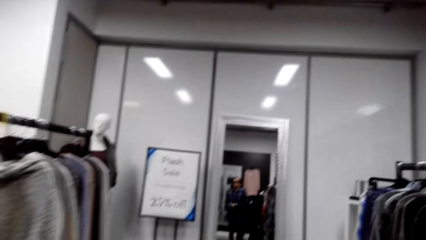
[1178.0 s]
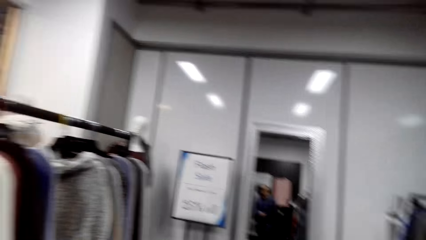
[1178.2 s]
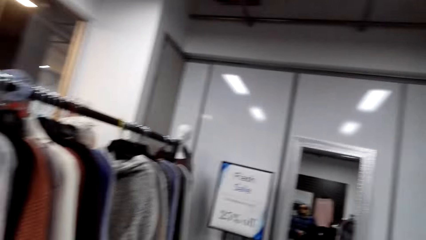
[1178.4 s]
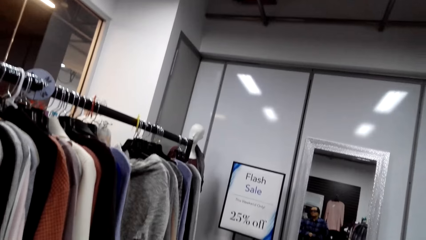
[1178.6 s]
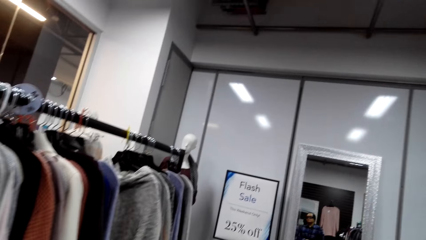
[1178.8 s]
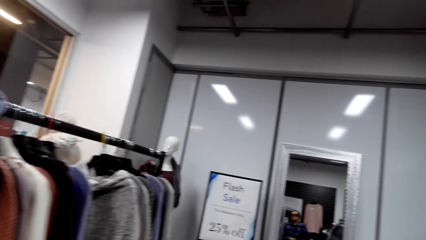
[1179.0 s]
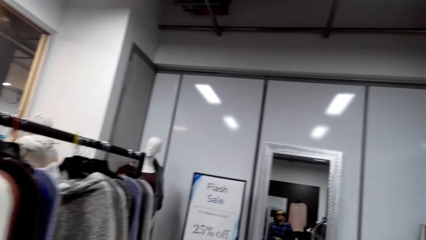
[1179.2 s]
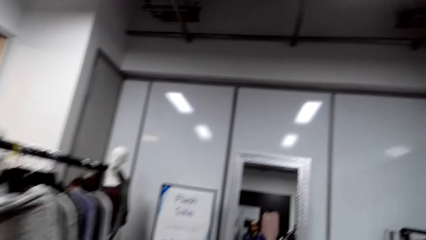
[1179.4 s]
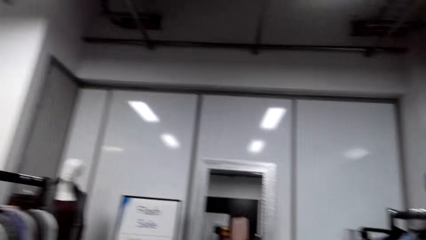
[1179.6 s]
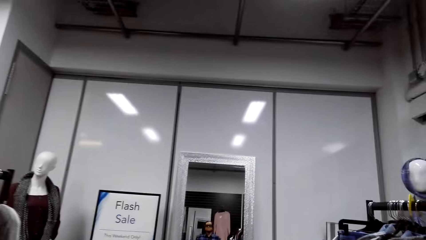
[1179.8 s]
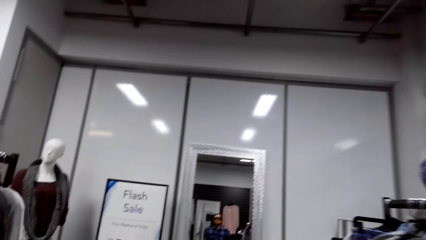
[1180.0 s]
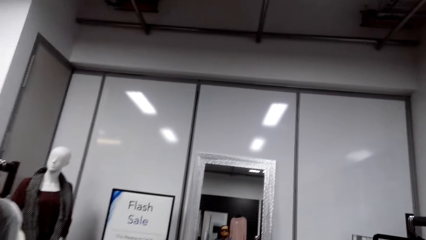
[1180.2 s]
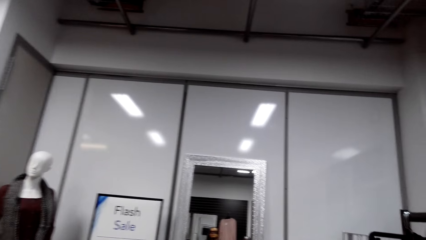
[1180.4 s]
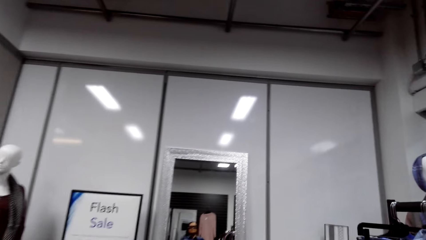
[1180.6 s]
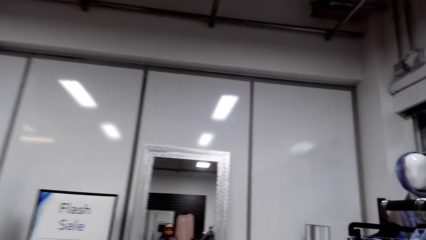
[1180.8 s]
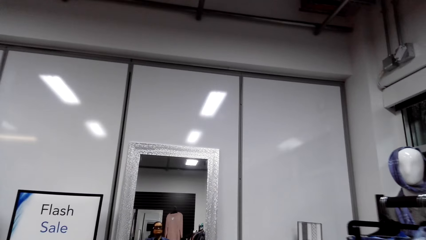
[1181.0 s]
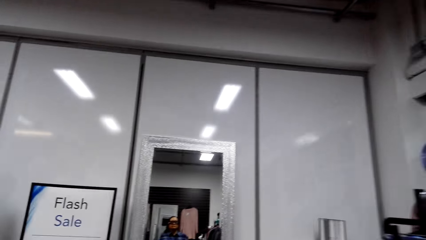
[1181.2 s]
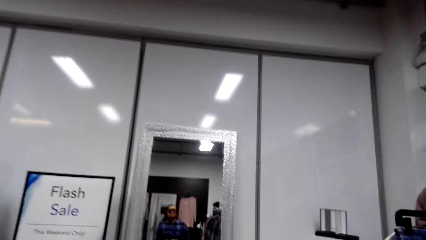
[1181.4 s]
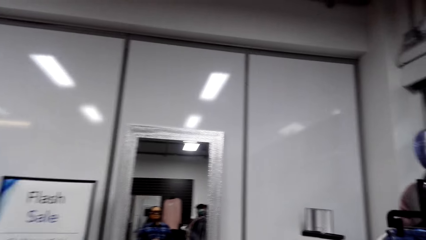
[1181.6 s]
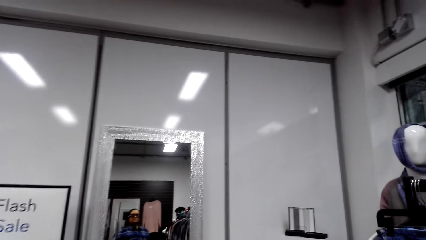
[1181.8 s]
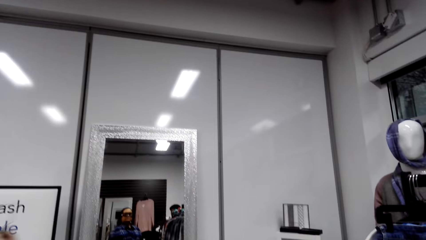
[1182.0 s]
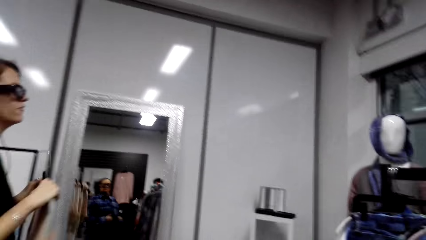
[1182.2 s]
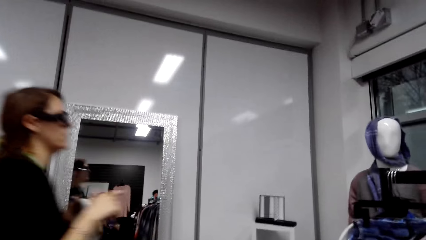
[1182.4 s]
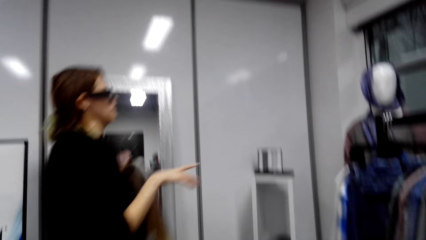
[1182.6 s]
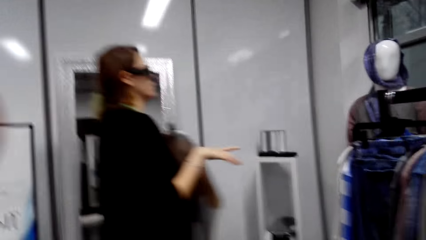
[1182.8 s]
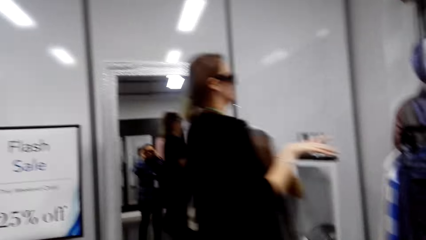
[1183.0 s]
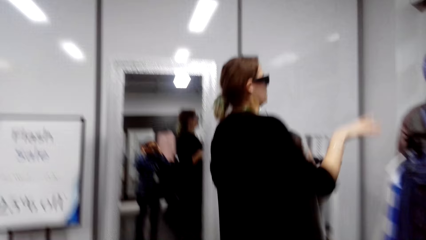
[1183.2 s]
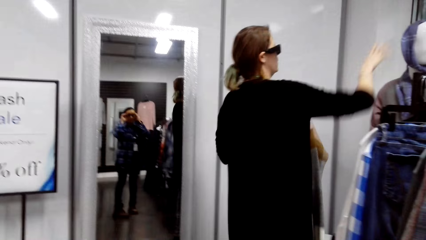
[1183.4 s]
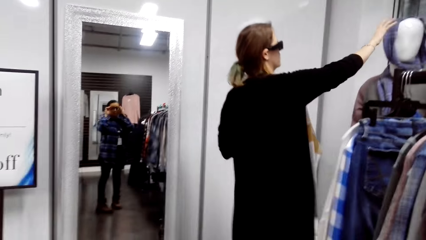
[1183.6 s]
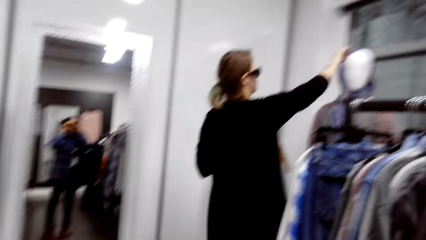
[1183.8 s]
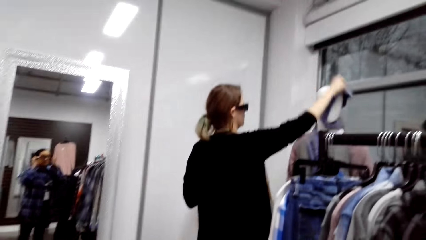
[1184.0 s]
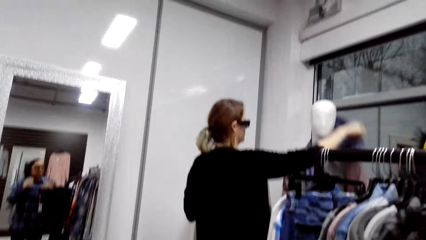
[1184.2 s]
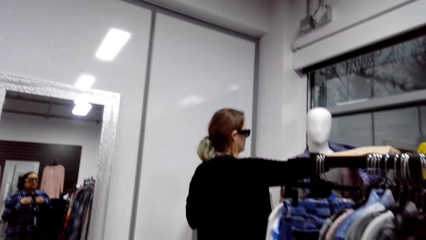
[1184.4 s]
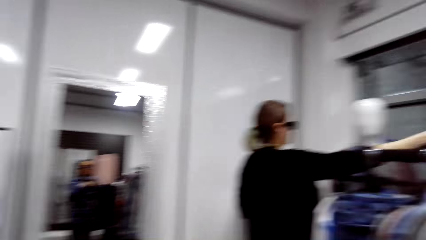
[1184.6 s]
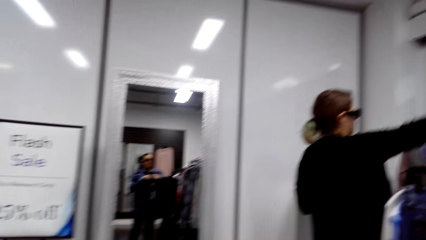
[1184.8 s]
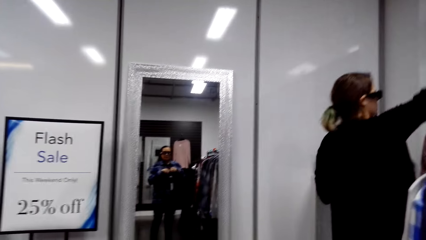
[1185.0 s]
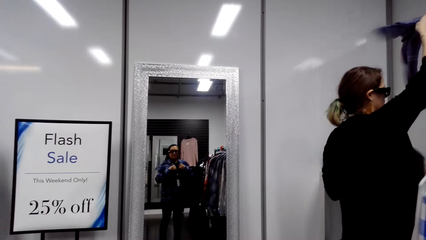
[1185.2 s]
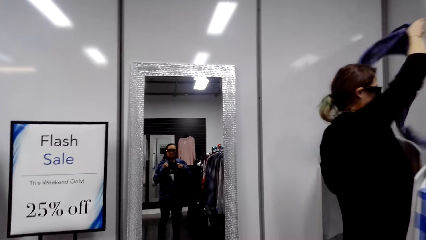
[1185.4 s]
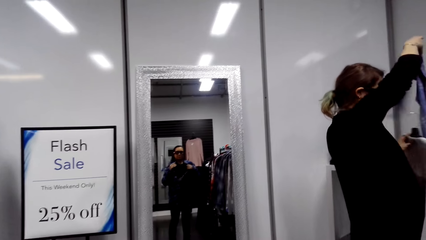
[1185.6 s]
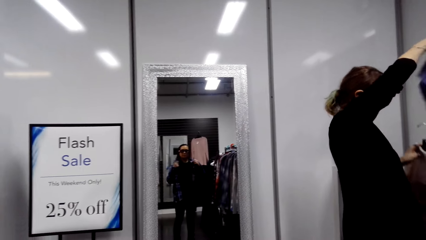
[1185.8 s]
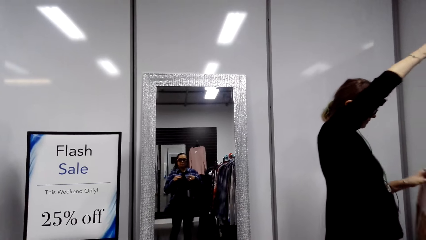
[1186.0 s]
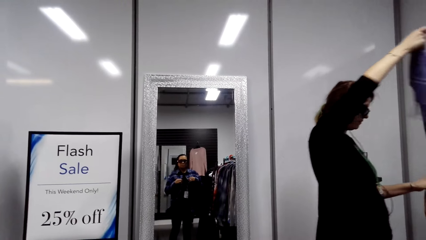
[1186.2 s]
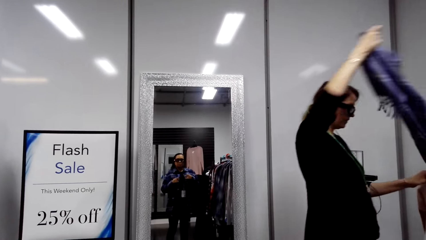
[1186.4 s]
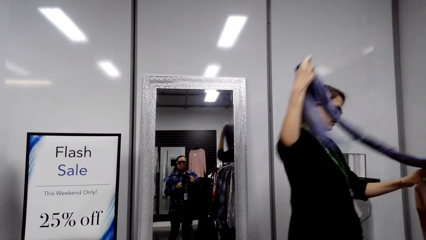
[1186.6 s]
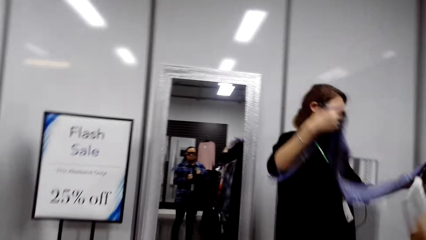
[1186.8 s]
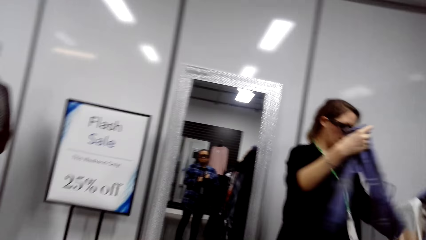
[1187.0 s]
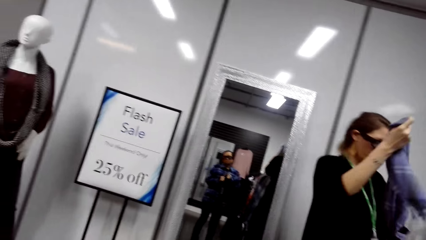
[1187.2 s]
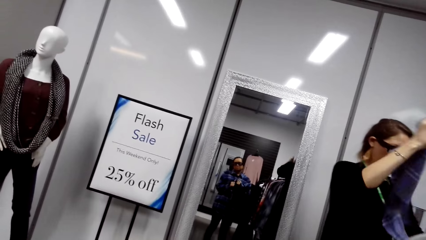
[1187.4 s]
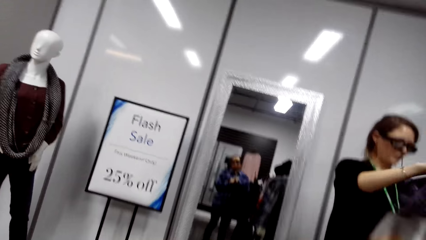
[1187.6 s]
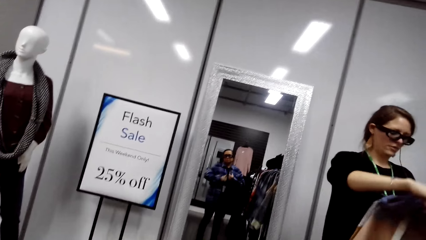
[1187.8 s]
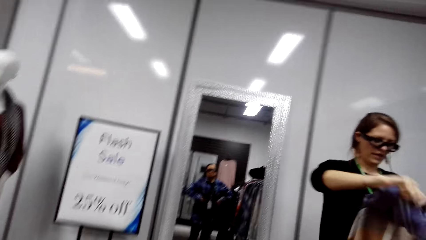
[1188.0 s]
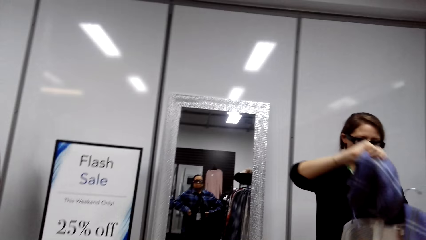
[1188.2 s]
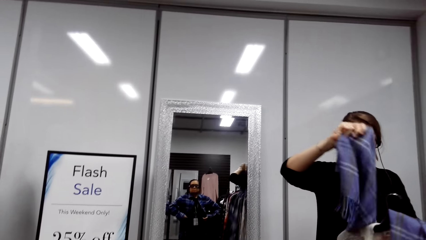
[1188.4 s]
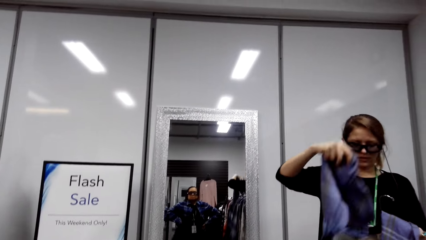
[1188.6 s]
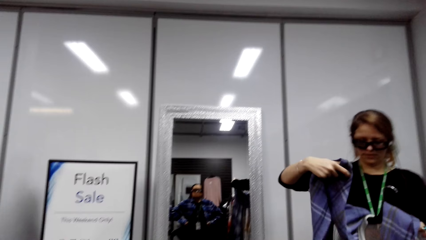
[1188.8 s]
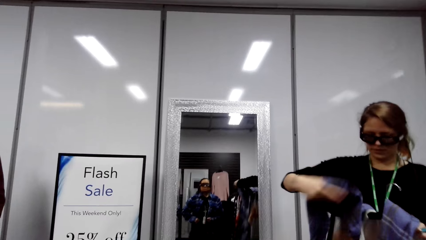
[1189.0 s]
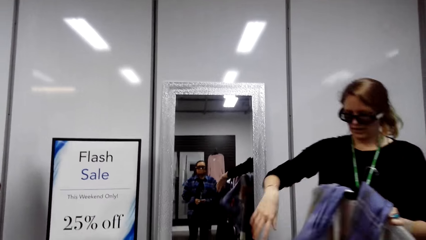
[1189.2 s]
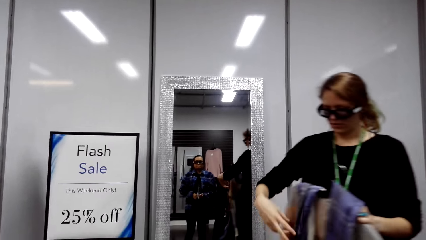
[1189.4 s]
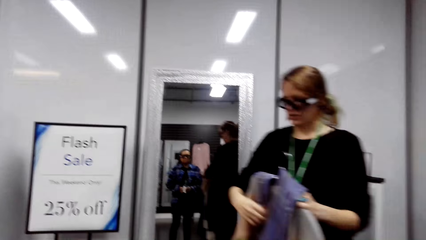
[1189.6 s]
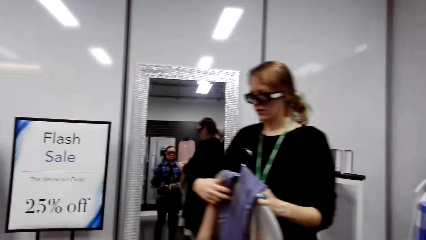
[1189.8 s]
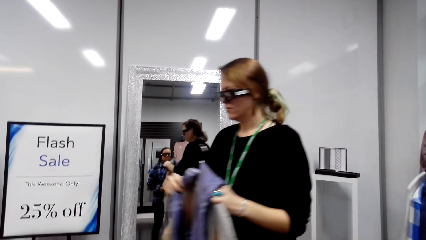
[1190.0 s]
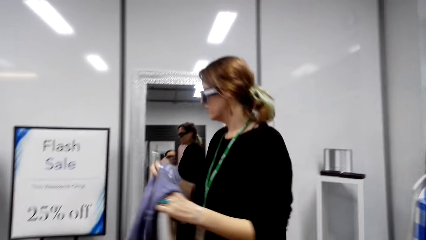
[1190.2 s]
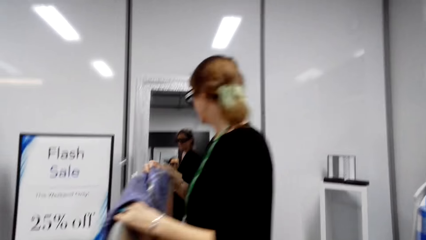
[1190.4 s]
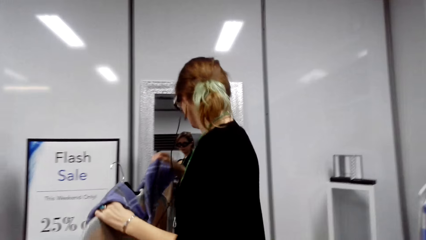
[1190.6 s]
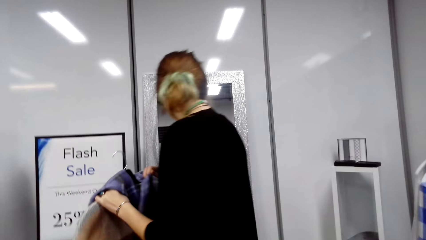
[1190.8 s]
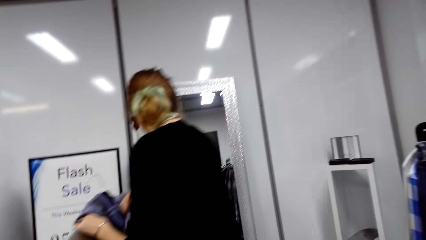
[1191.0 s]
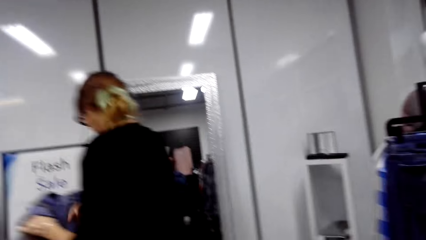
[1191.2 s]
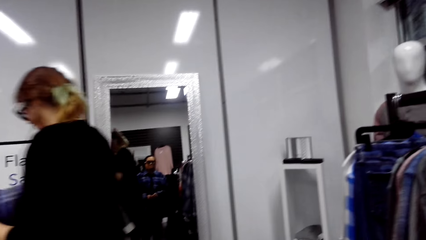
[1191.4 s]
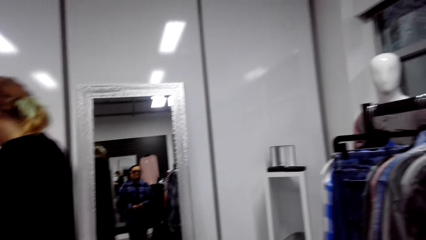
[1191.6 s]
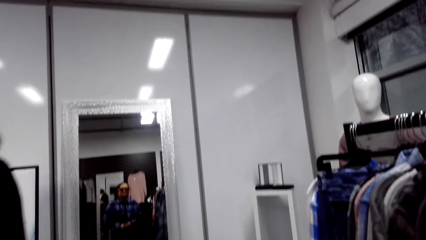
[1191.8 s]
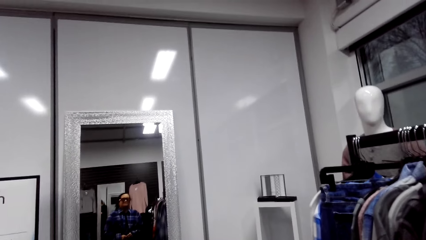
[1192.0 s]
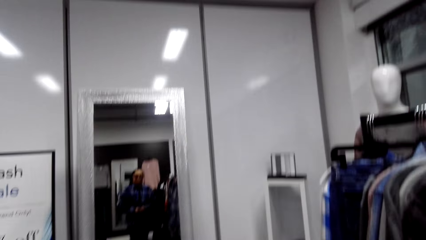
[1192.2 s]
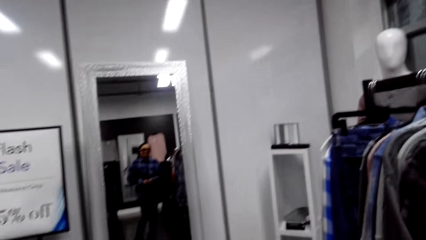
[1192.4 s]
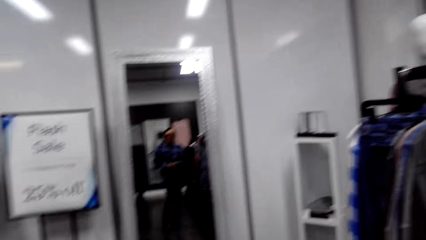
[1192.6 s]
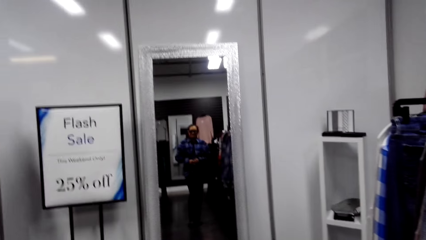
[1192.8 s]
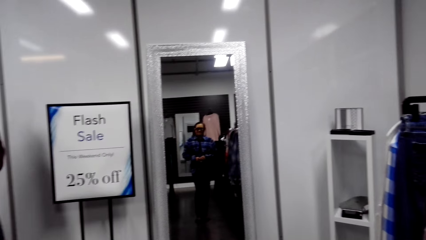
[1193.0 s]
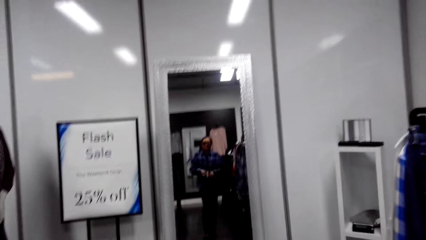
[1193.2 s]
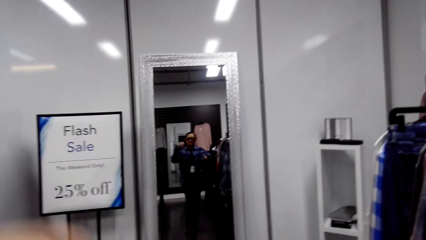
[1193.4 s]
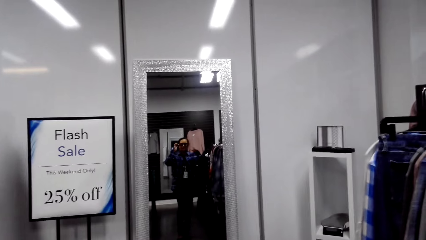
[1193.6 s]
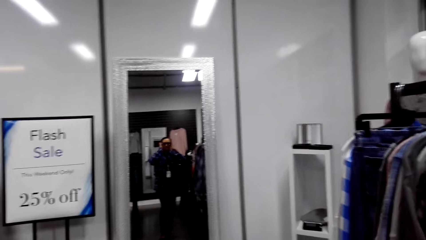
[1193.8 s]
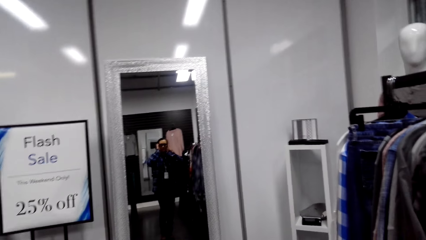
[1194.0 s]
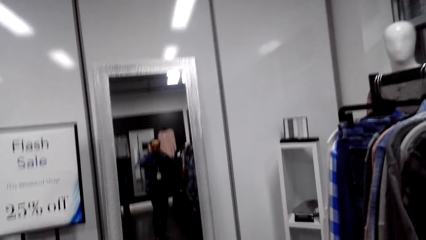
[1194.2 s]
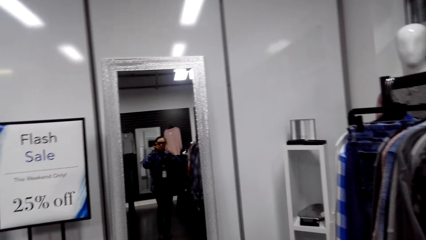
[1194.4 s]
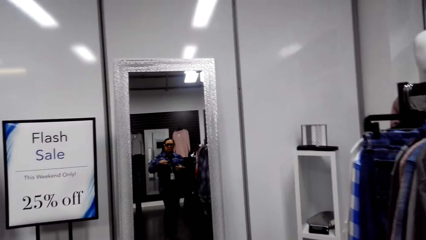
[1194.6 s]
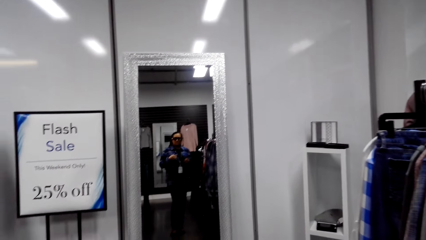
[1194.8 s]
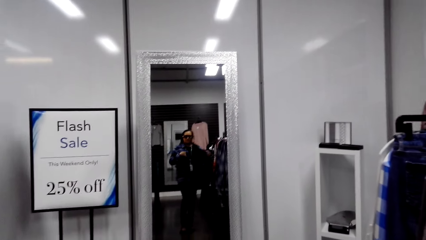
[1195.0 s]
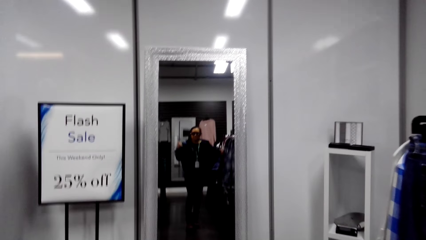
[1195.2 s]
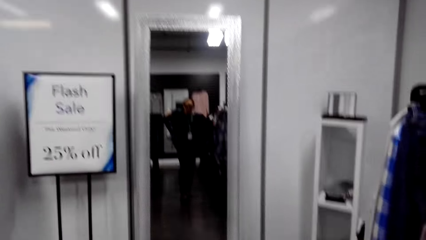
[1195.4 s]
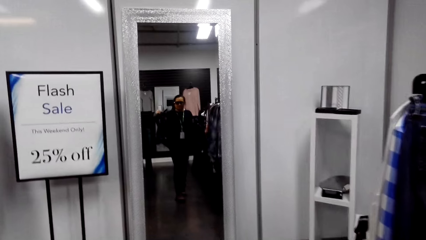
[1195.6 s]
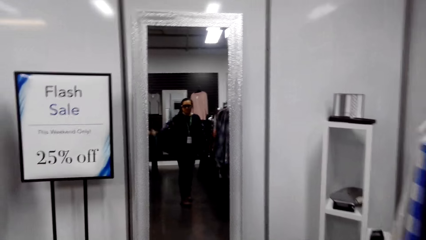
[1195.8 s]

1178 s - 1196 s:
The camera wearer adjusts the camera glass. They talk. They laugh. They adjust the camera glass.
